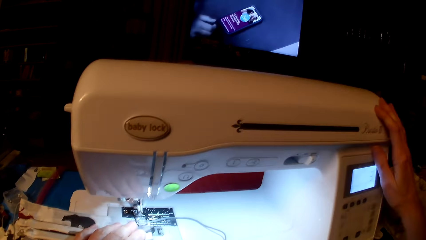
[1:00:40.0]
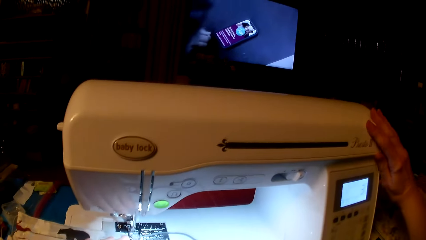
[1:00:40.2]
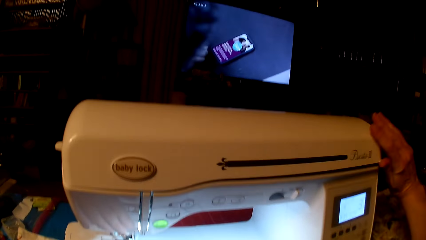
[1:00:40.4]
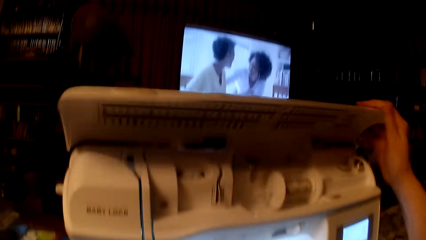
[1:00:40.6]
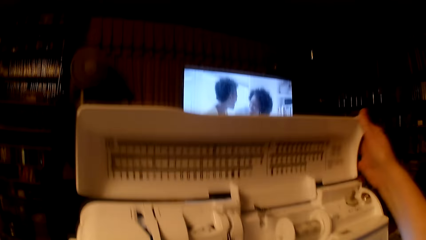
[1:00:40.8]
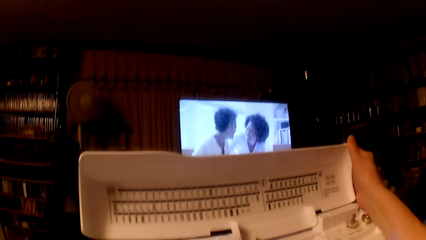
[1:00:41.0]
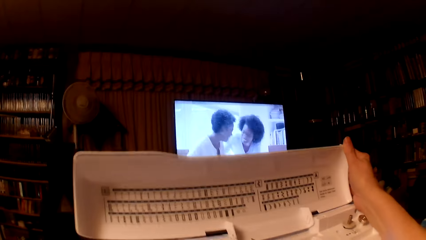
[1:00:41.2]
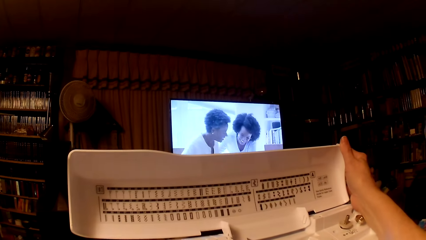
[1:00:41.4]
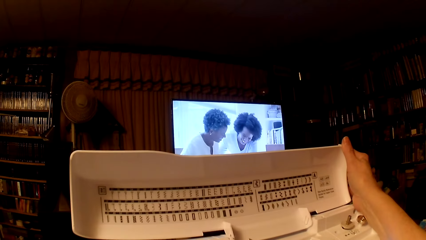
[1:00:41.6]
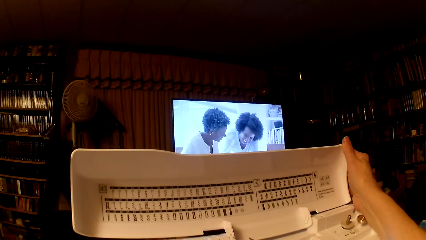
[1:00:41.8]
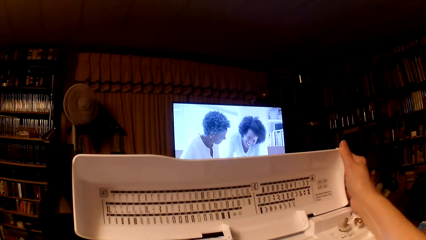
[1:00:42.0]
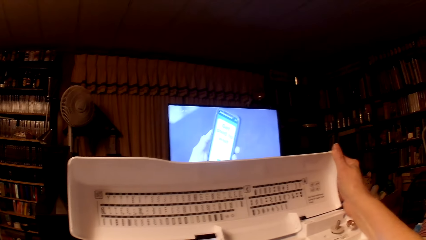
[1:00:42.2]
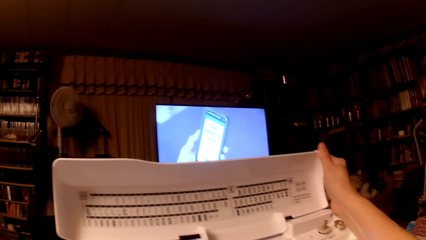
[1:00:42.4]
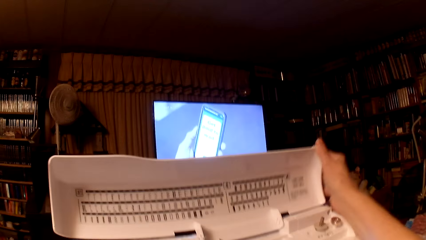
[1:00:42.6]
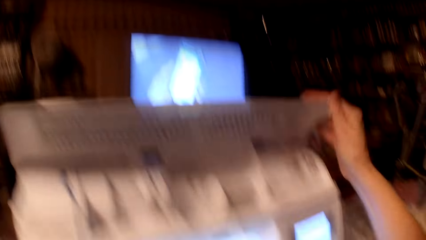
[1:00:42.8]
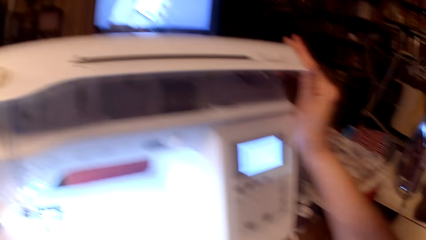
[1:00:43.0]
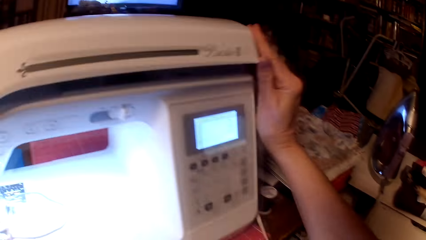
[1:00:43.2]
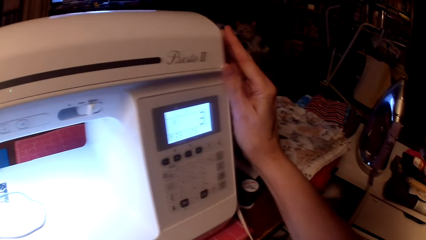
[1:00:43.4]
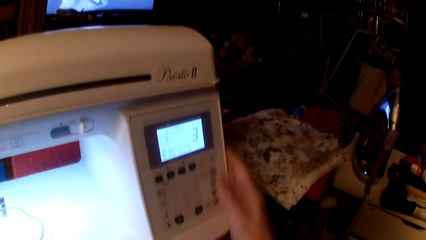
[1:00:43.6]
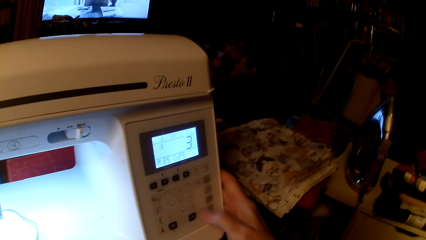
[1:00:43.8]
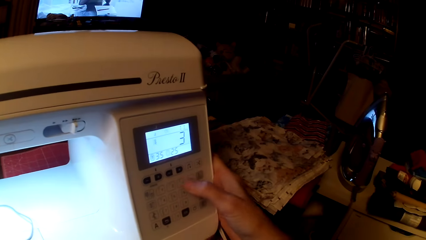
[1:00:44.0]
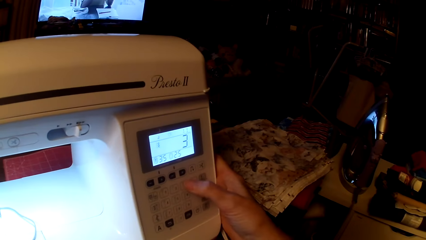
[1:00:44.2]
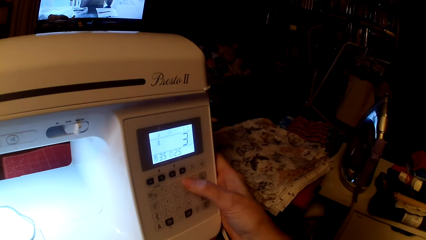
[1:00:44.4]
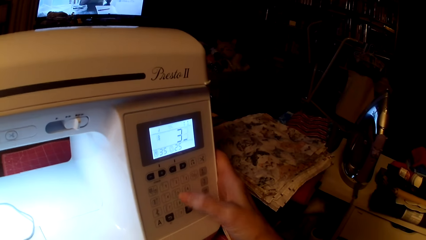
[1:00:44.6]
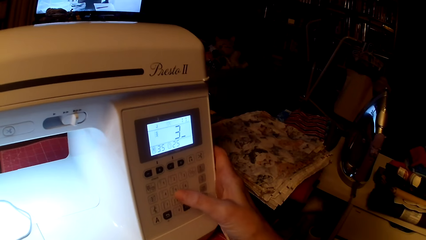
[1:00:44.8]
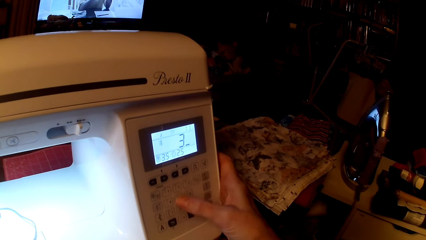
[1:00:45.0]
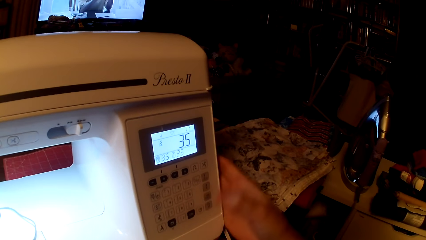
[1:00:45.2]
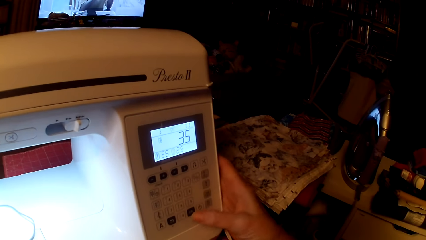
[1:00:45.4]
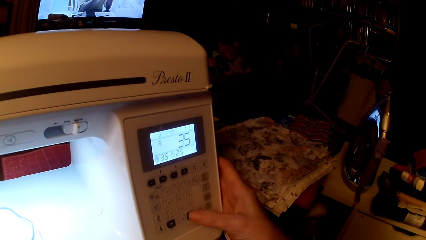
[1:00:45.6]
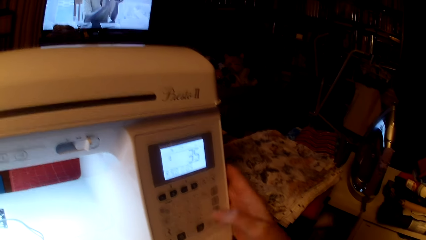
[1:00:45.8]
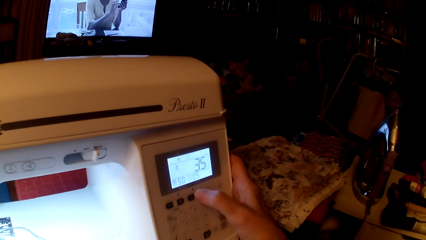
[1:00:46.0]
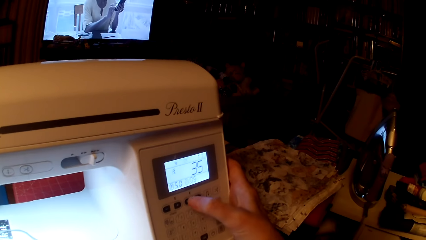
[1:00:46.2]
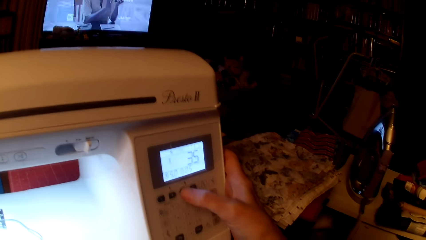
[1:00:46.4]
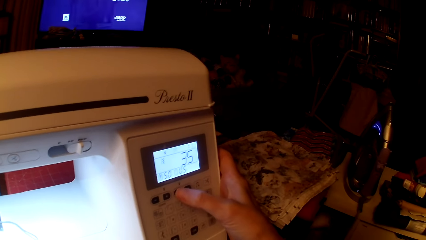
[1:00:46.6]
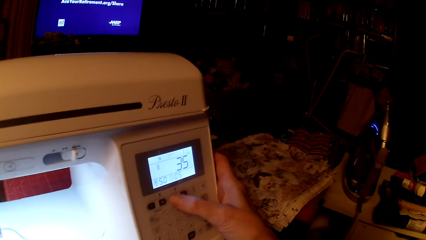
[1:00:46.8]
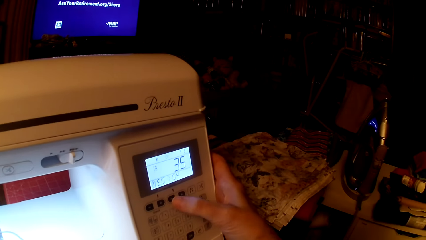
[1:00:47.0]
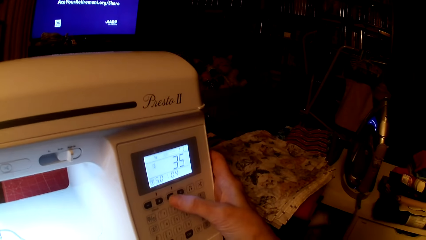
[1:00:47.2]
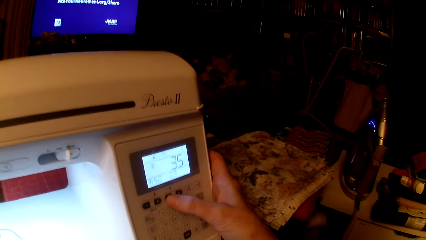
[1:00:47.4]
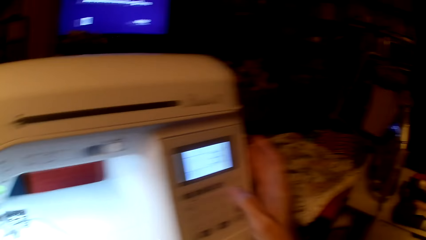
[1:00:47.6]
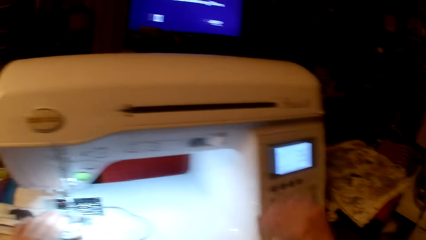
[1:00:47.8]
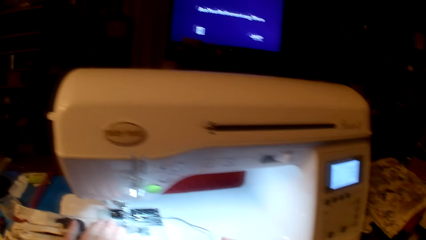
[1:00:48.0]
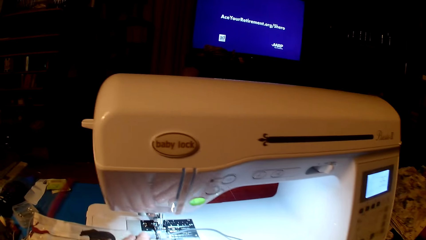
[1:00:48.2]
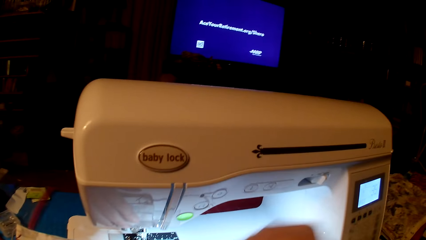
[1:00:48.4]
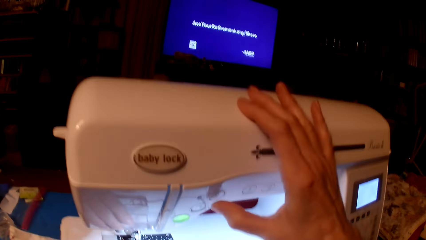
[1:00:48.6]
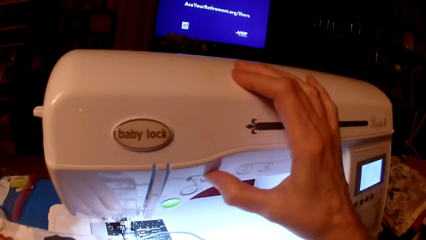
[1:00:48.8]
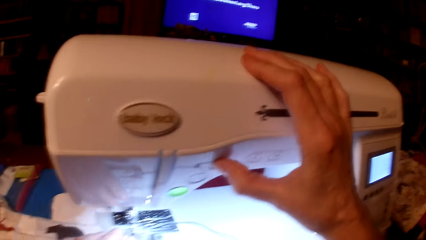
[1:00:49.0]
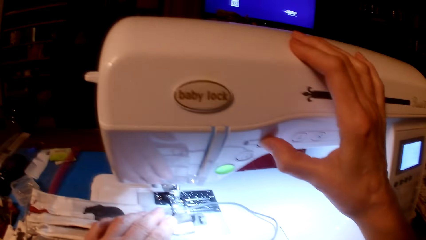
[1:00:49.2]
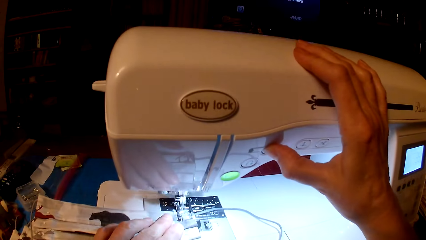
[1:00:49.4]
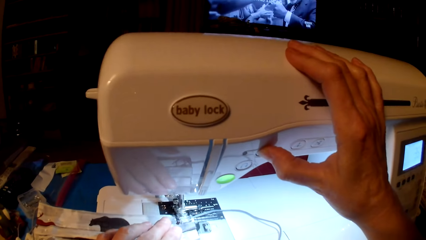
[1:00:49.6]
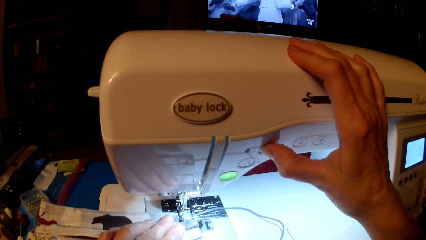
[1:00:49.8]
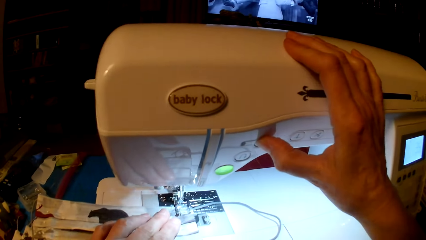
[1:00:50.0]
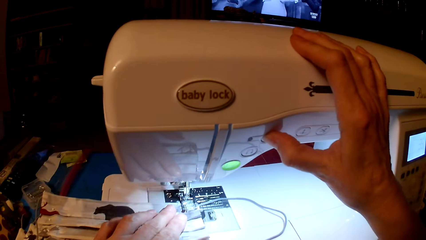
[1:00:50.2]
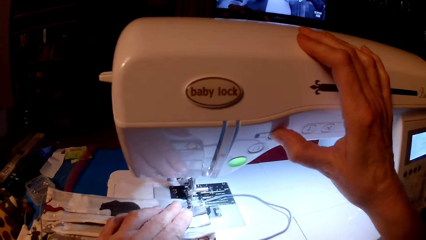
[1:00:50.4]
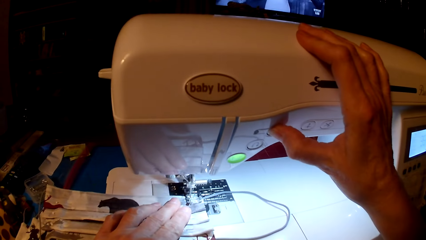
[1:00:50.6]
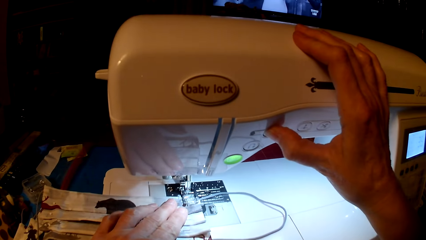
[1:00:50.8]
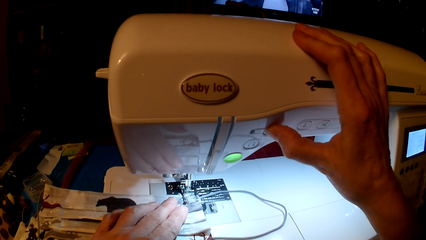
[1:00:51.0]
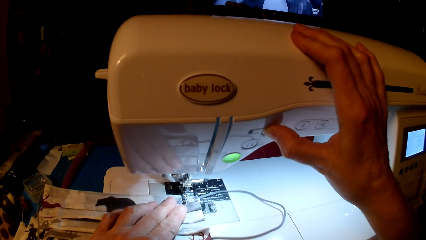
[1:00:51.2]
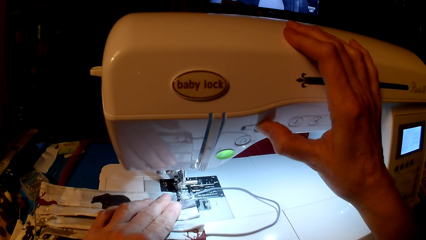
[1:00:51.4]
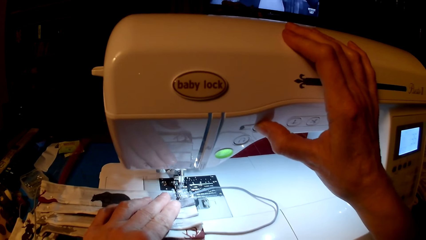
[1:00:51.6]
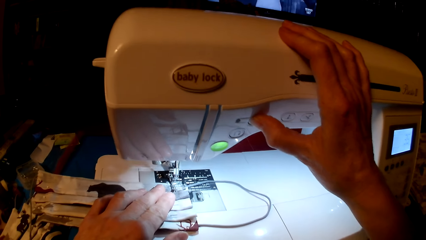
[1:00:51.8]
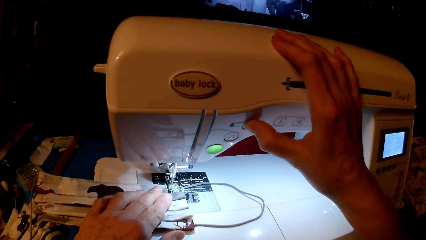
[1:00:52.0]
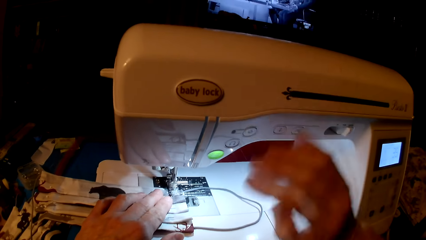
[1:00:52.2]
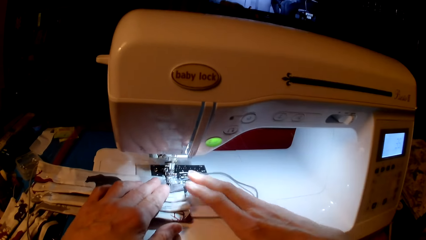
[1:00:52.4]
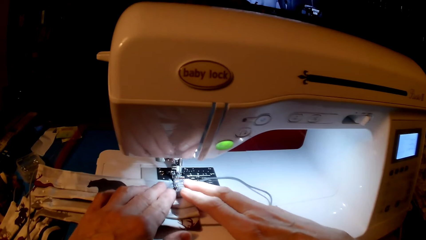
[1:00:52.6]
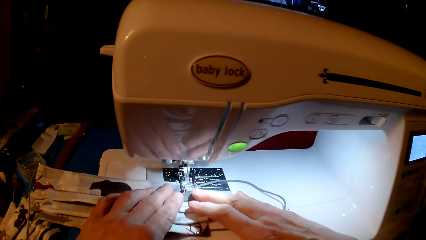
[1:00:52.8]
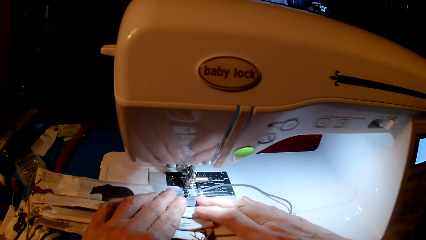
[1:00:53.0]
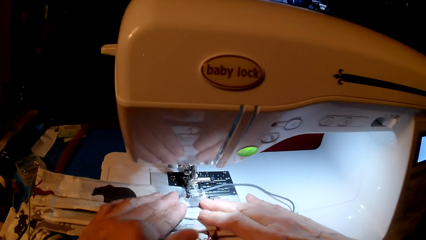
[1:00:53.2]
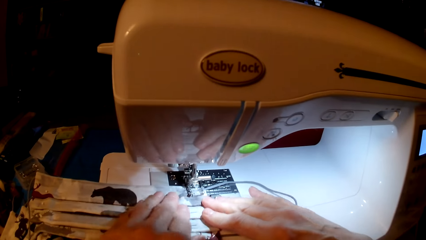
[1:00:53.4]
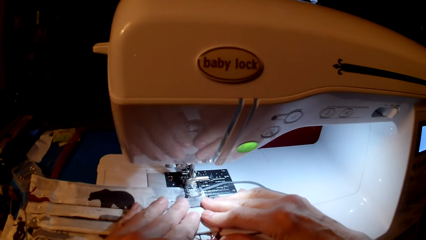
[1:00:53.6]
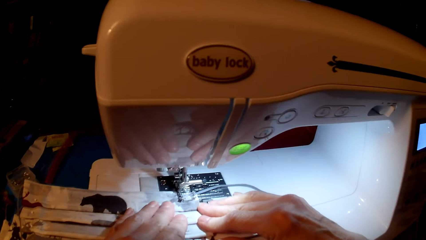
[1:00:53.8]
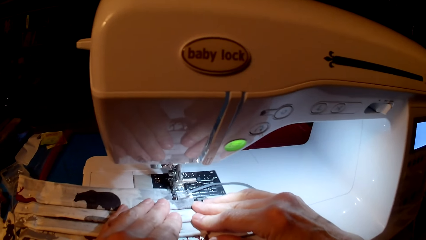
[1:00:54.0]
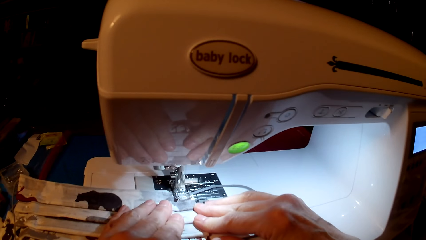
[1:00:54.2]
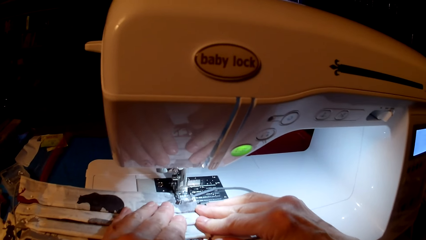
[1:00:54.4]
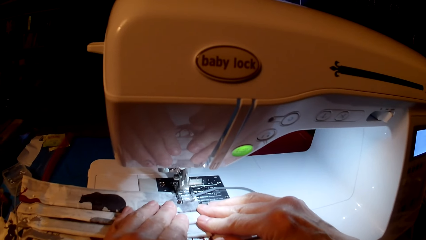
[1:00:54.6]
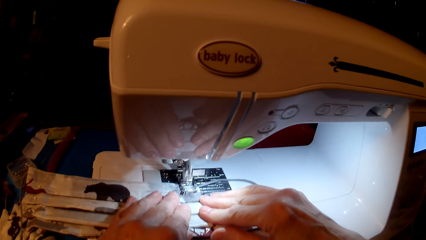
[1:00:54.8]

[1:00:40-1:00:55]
The camera wearer opens the sewing machine top. They look in the sewing machine. They hold the sewing machine. They close the sewing machine. They press the sewing machine. They set the sewing machine. They sew the mask.
